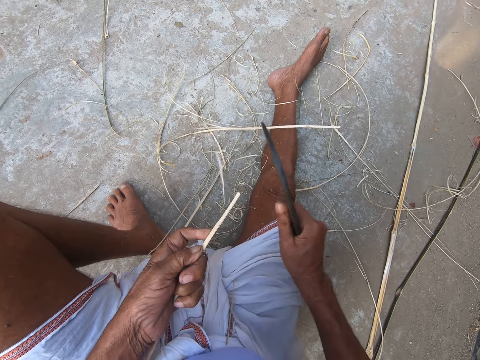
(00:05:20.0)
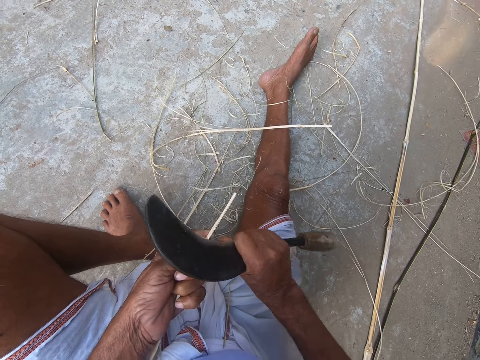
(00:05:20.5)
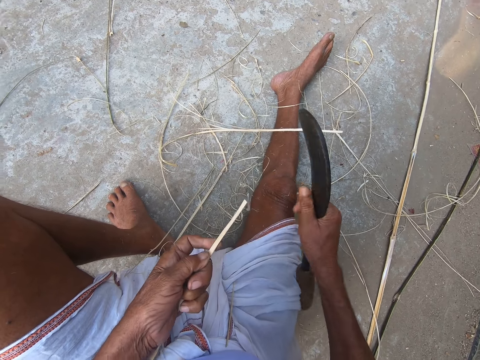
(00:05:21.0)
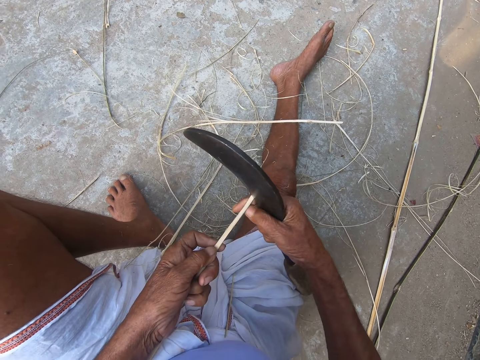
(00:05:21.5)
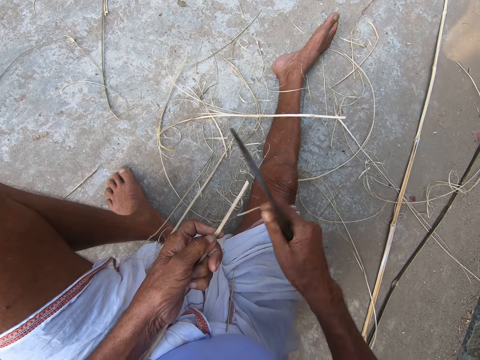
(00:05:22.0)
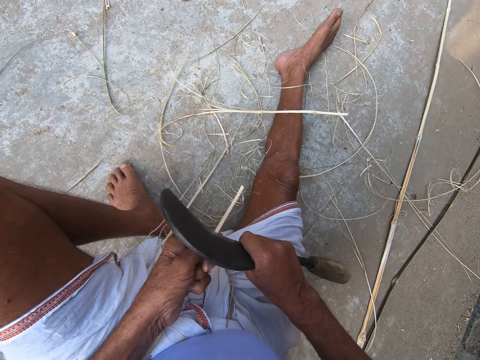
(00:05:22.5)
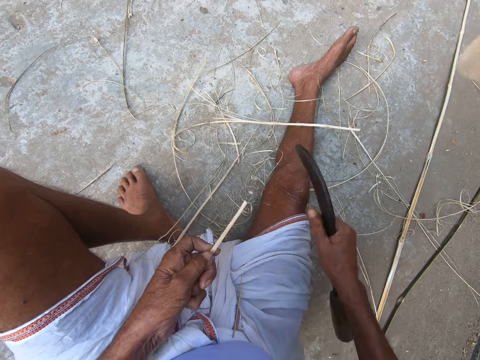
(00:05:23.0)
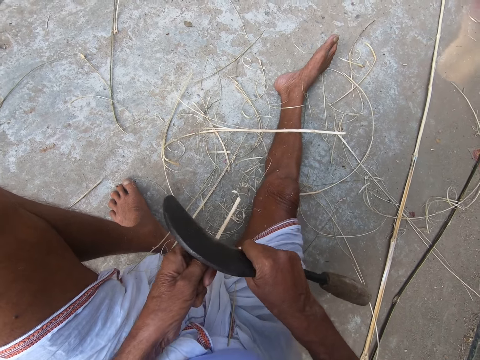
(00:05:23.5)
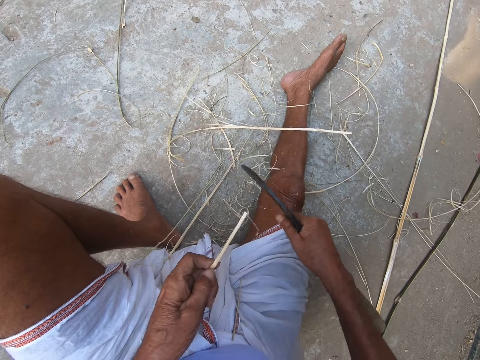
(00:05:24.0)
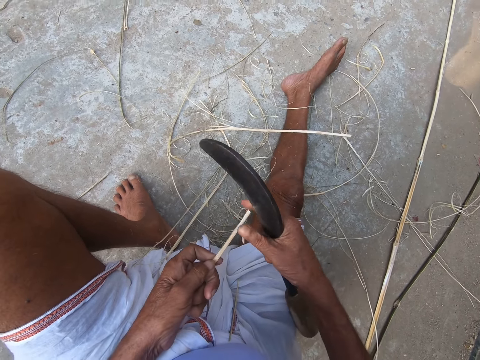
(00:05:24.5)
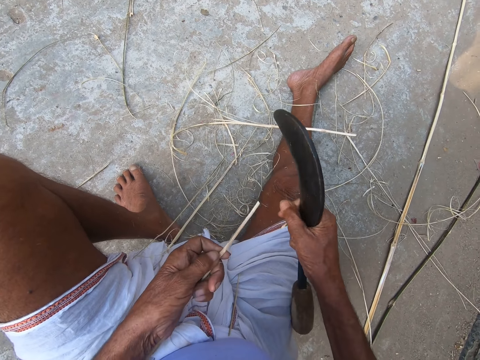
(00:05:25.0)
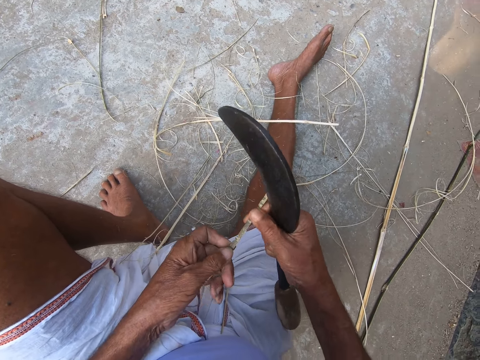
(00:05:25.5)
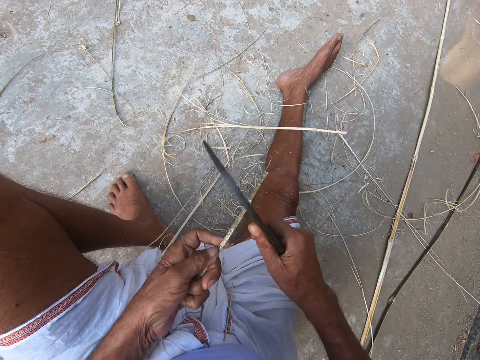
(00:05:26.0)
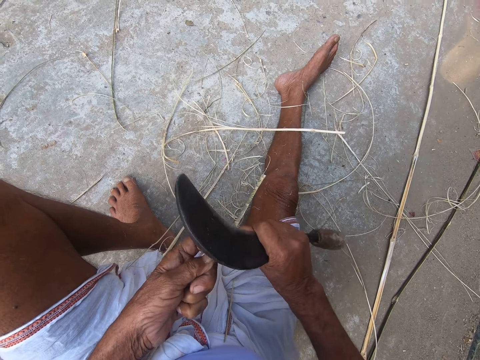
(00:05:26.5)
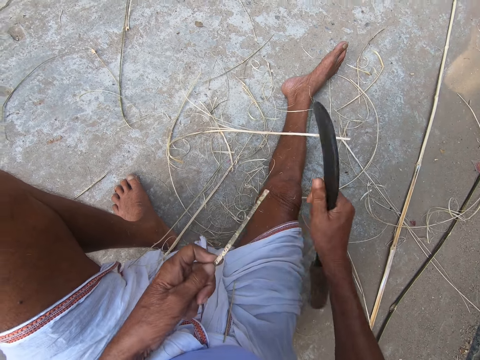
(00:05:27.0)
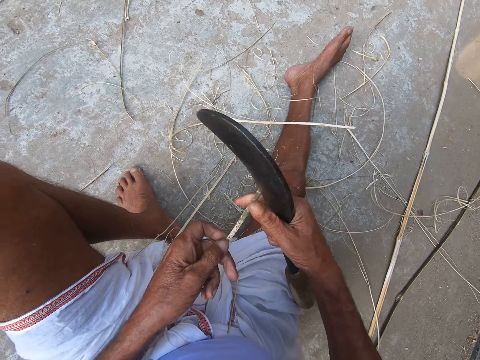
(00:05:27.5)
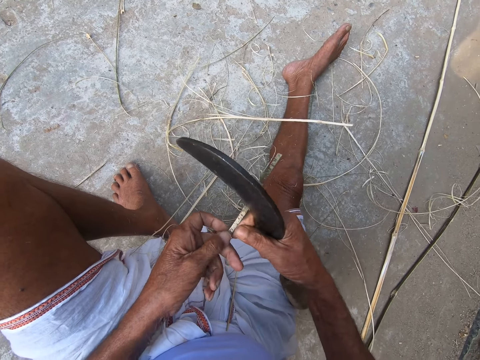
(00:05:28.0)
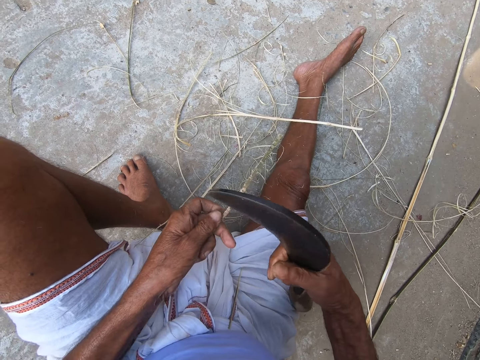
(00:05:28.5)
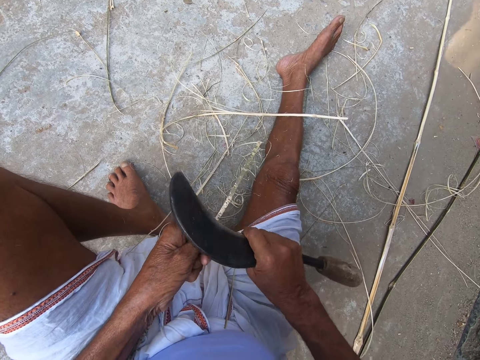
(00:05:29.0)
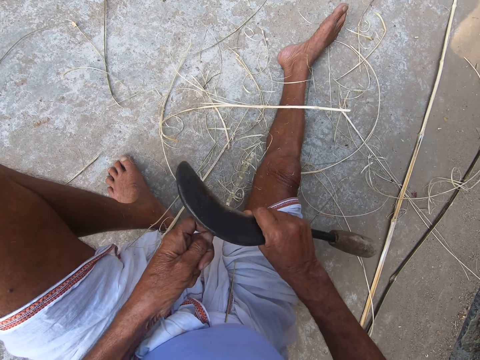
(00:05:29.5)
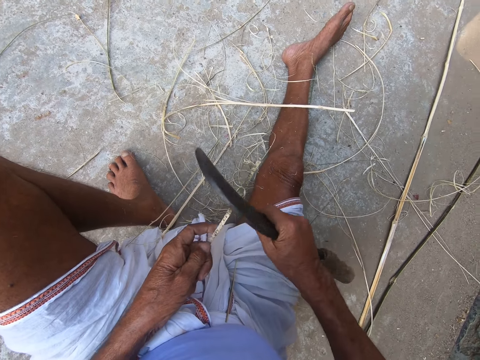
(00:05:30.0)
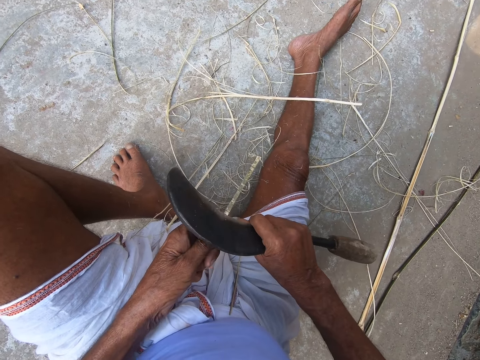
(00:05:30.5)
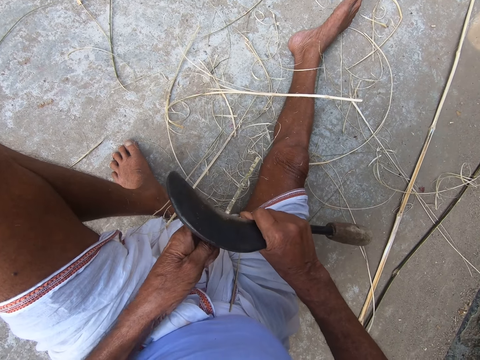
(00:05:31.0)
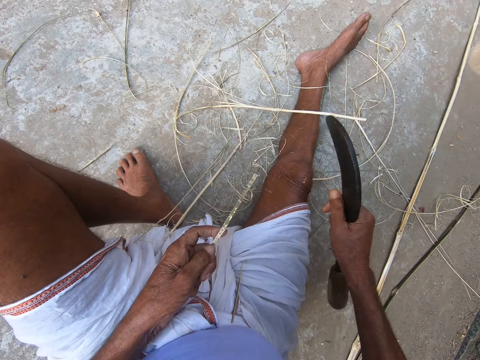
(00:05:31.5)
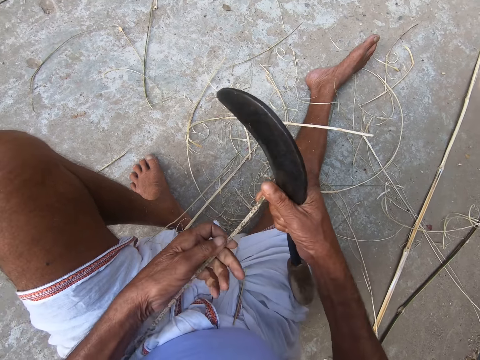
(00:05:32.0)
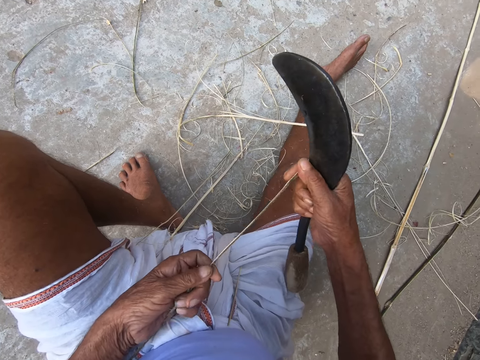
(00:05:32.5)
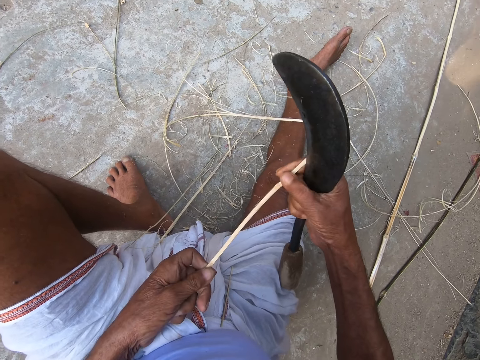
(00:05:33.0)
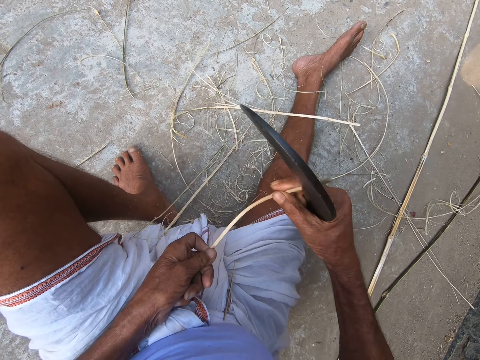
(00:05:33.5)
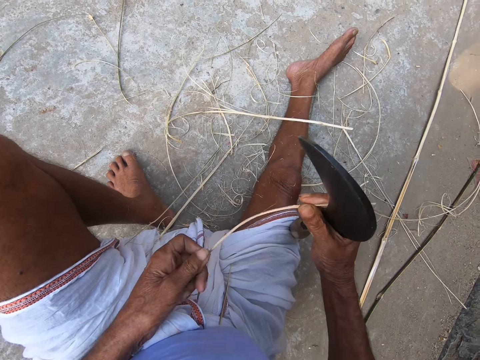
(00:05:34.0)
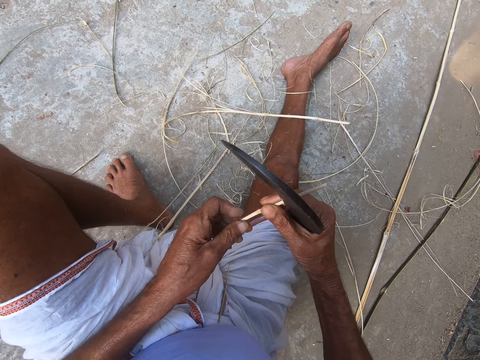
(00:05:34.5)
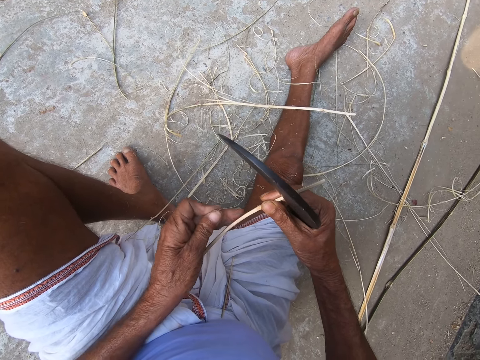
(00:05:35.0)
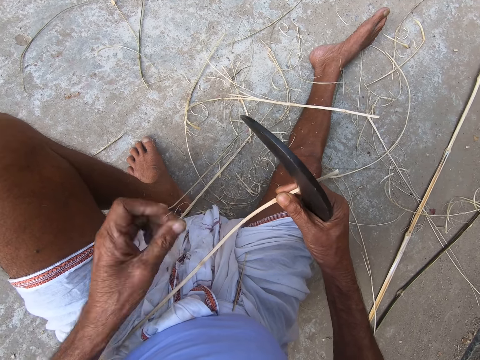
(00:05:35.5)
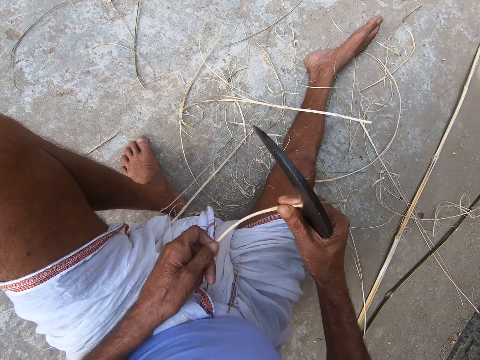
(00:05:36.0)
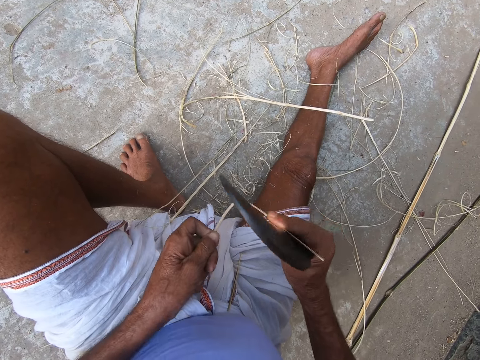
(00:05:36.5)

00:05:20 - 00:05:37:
The camera wearer pulls the sisal. He rips the sisal. He breaks the bamboo stick in his hand. He bends the sisal.

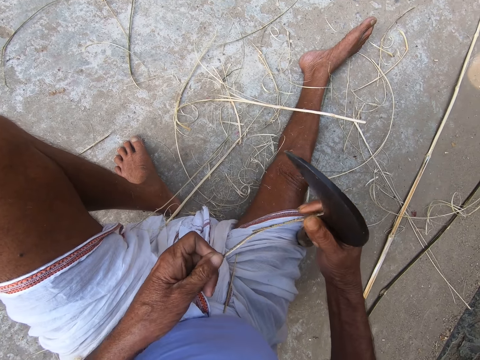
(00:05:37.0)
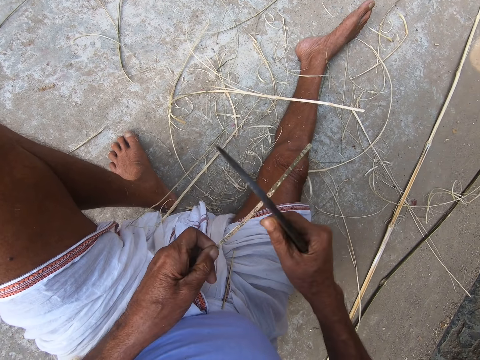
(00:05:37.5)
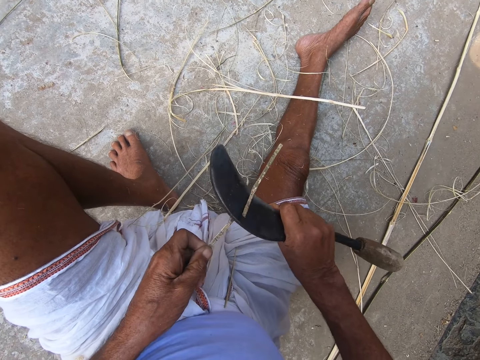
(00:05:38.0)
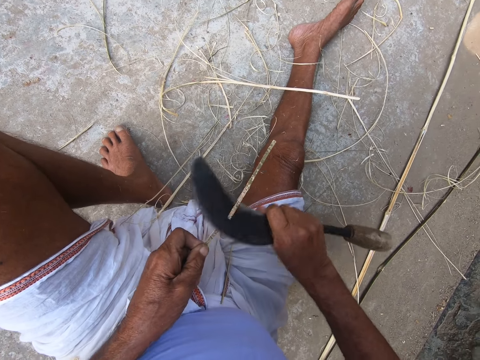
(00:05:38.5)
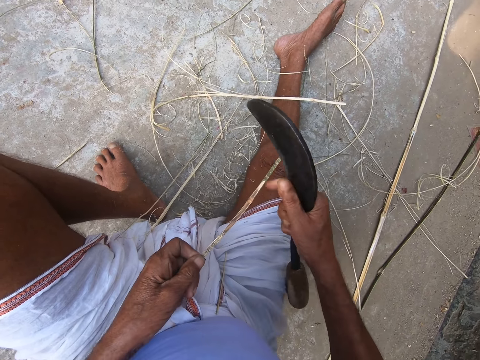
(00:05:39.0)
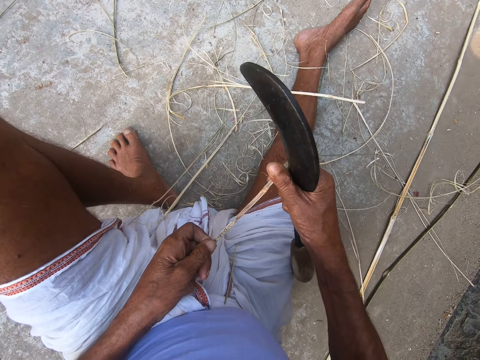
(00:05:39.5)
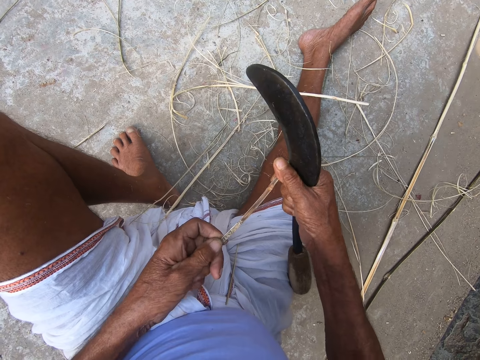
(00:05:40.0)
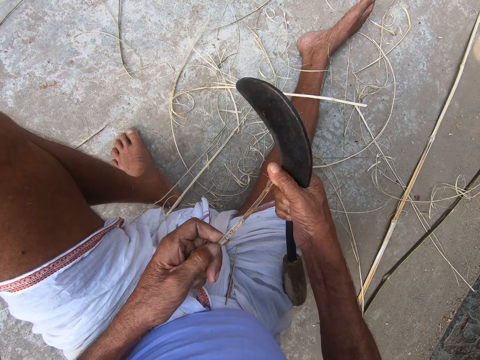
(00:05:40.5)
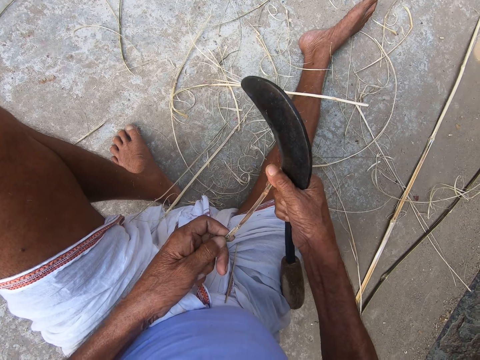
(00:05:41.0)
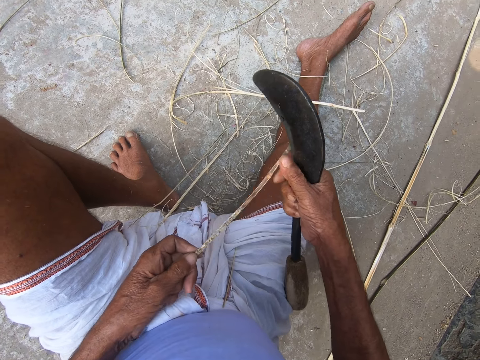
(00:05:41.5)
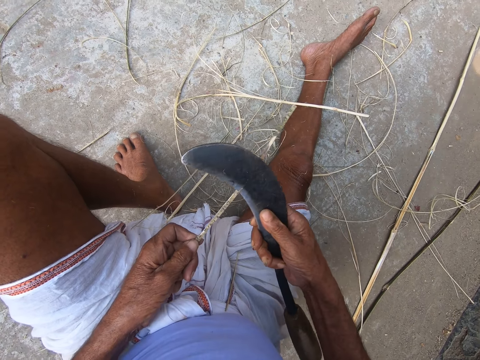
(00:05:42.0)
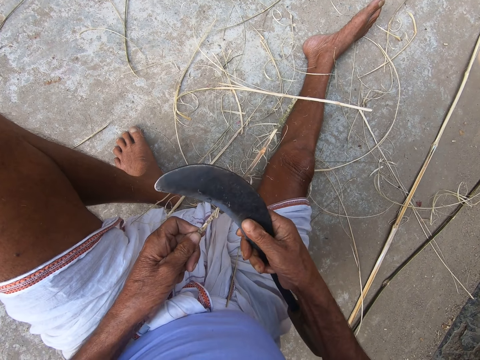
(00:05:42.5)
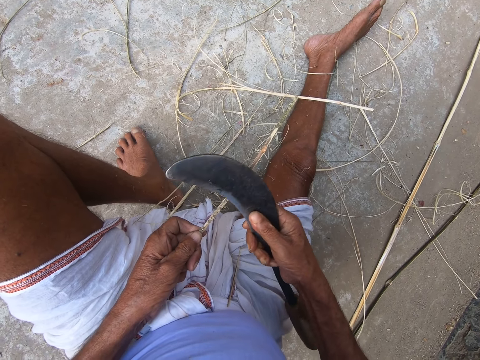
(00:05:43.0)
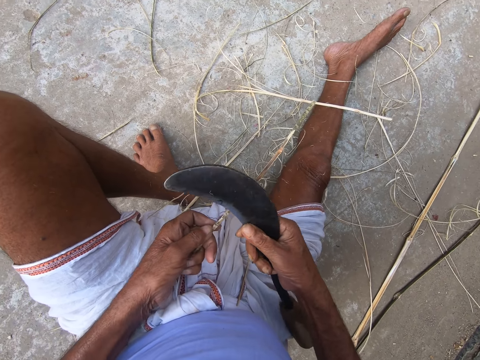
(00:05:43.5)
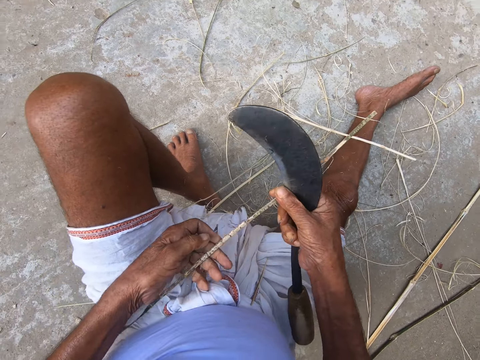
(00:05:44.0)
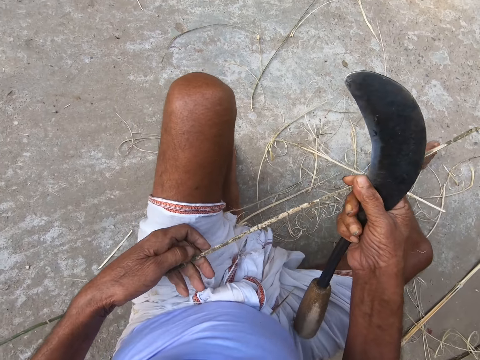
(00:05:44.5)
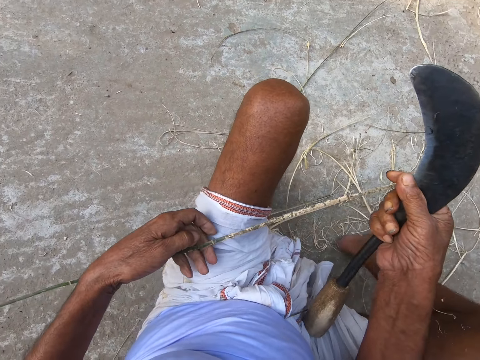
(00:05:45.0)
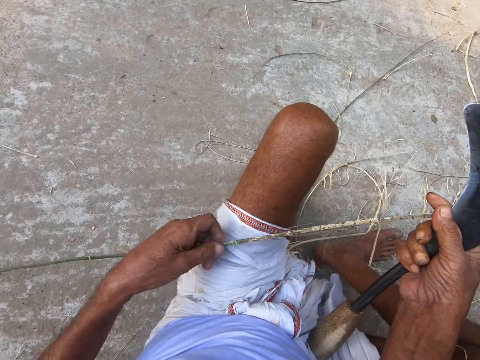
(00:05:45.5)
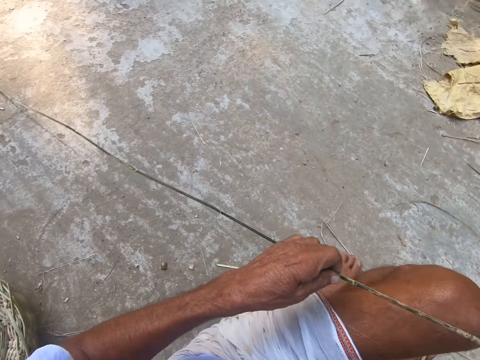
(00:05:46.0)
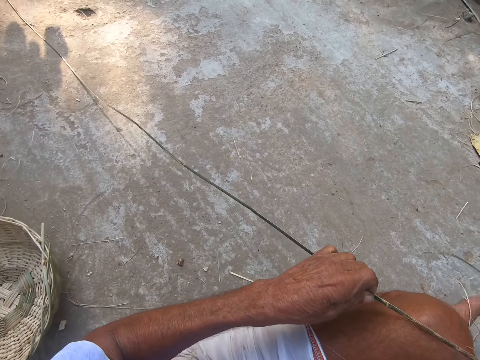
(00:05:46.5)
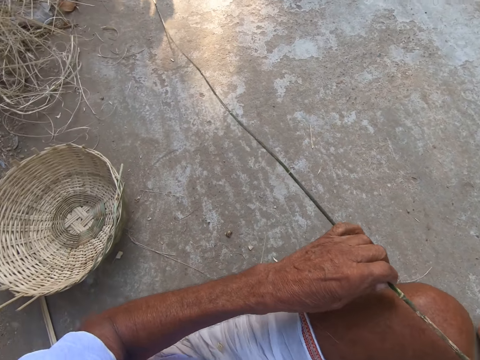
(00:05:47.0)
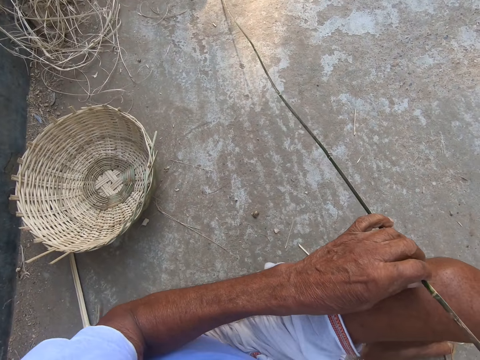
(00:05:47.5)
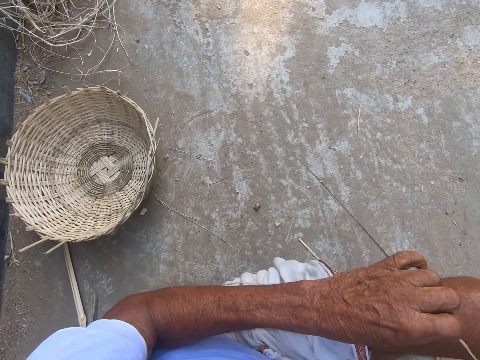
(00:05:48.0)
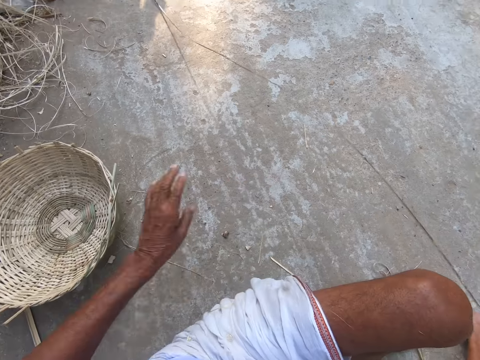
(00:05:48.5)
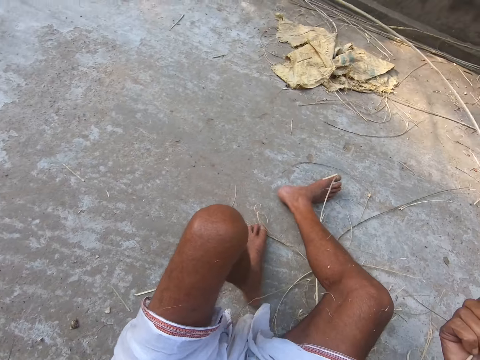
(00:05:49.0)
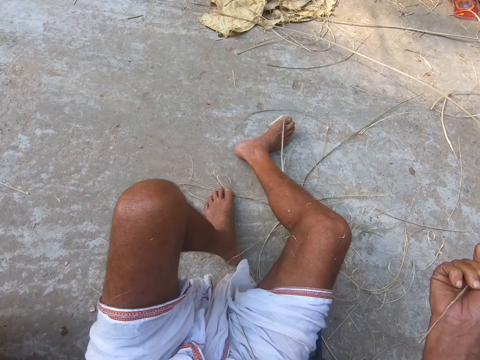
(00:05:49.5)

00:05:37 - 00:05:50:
The camera wearer breaks the sisal. He sharpens the bamboo stick in his hand with the sickle. He feels the sisal. He adjusts the bamboo stick in his hand. He sharpens the bamboo stick in his hand with the sickle. He rips the sisal. He picks up a basket on the floor with his left hand.
